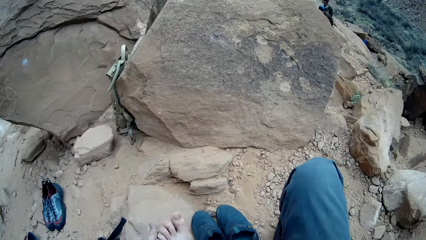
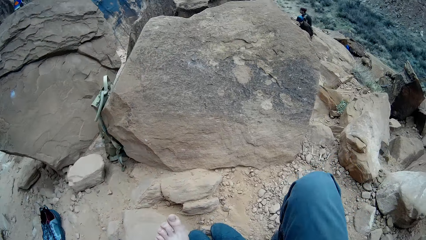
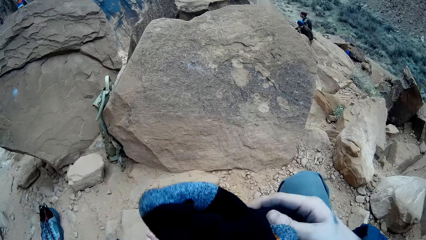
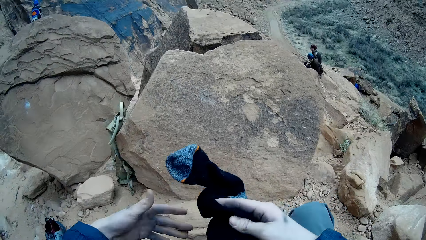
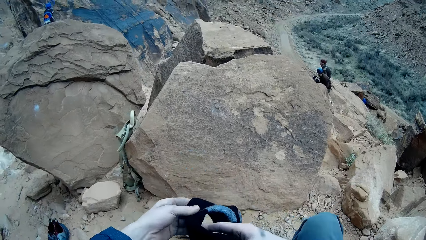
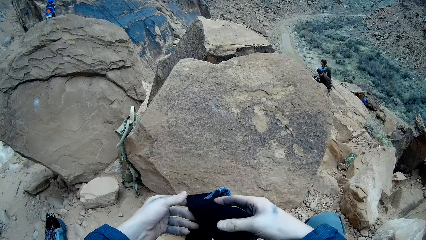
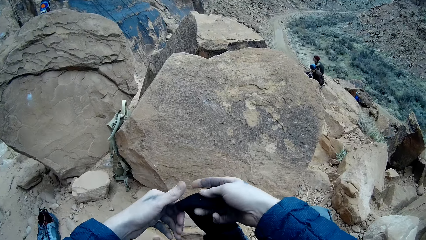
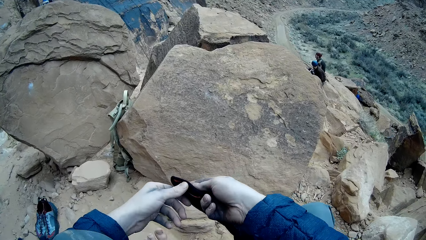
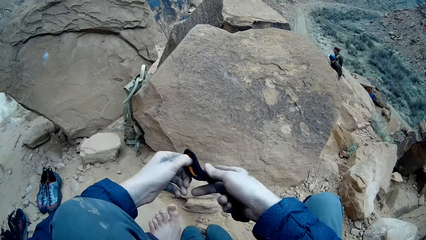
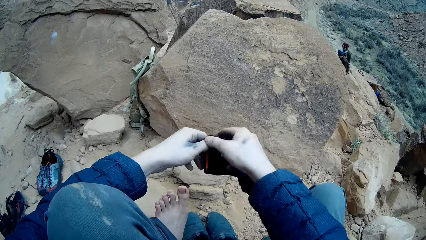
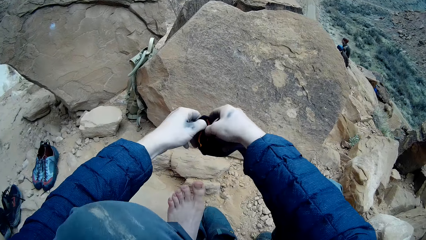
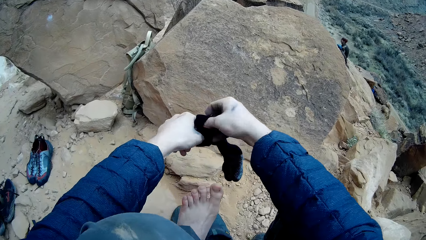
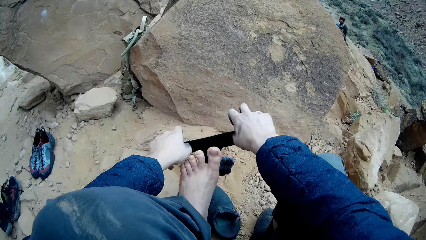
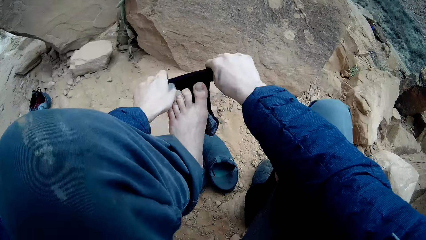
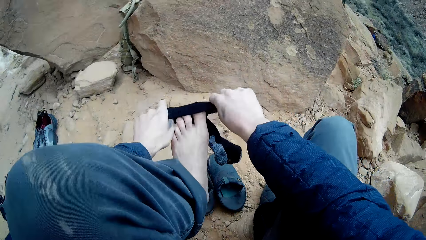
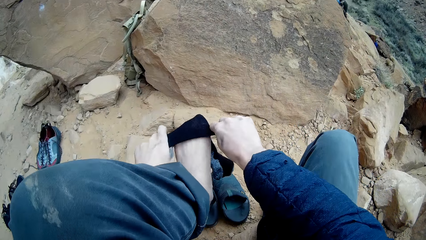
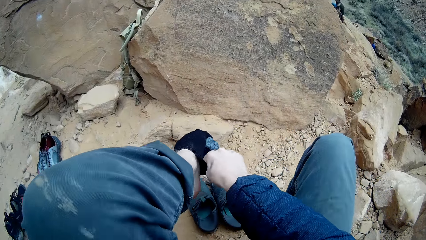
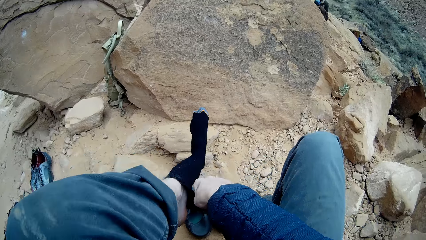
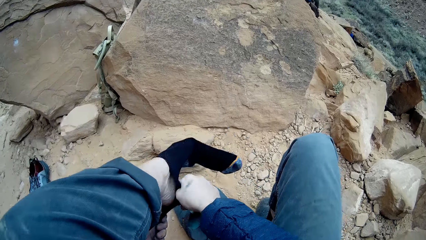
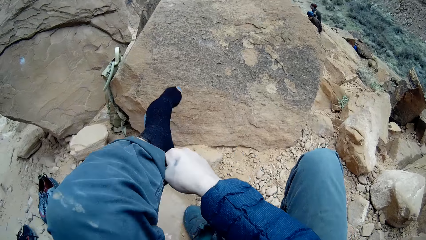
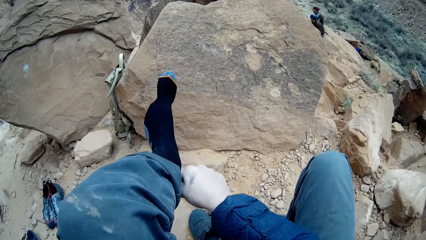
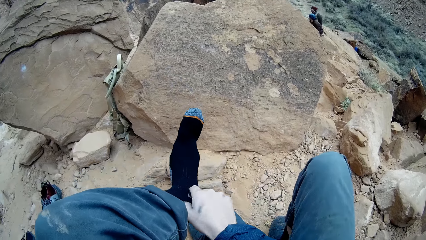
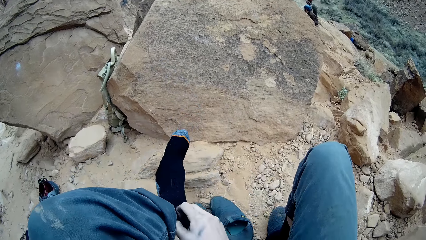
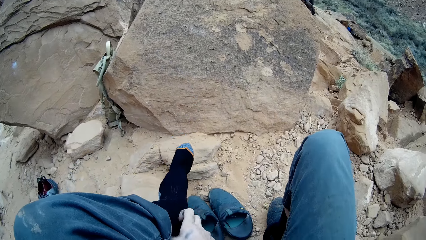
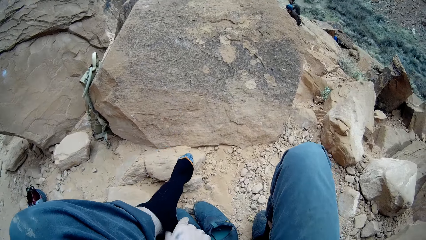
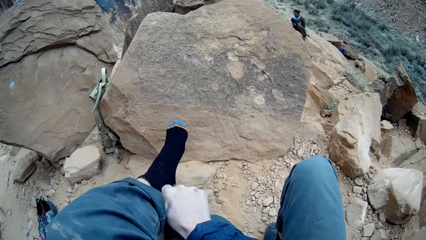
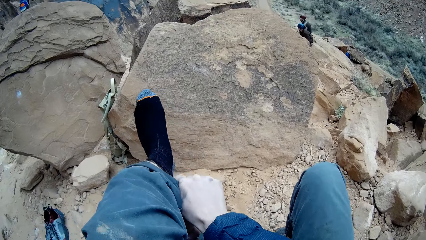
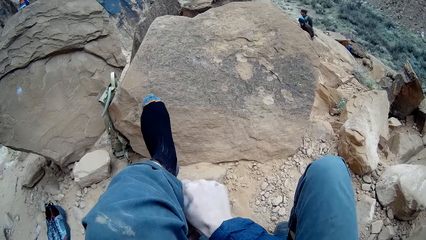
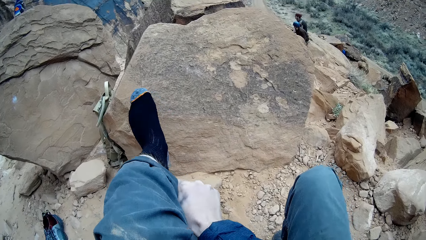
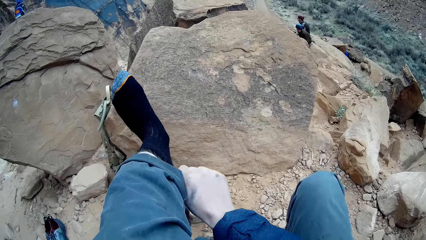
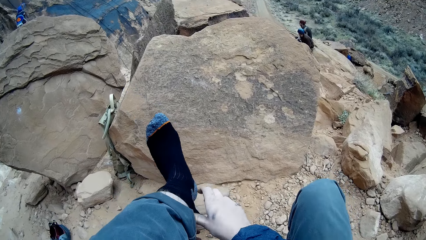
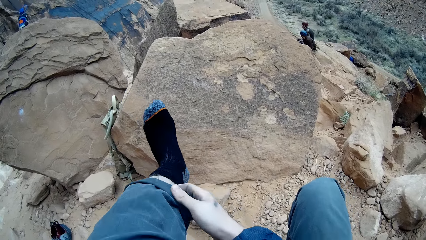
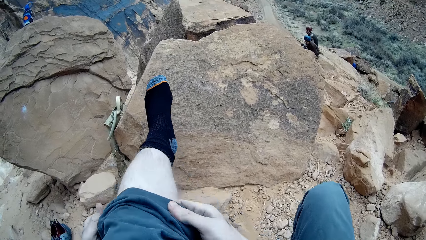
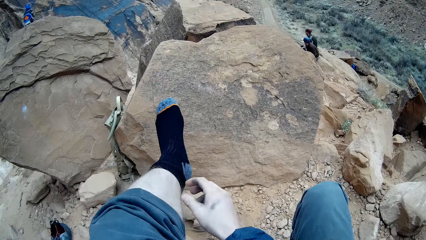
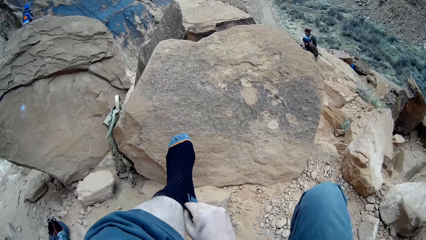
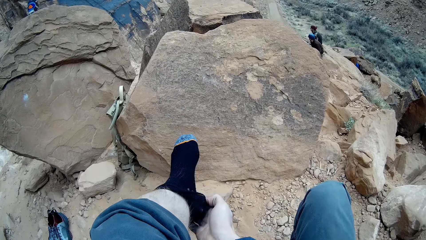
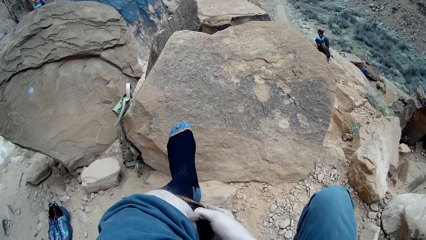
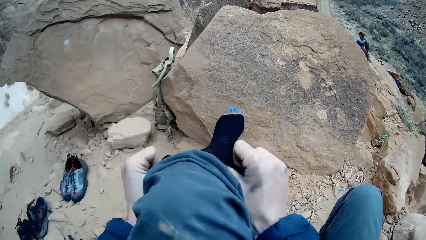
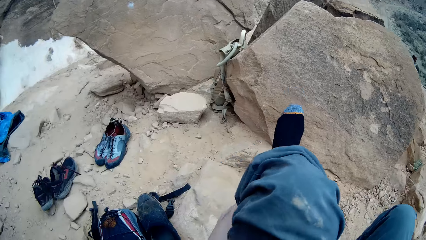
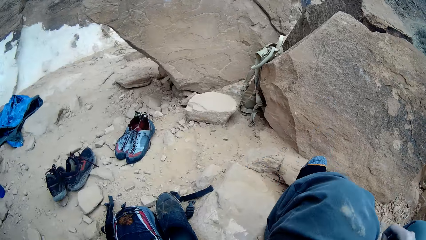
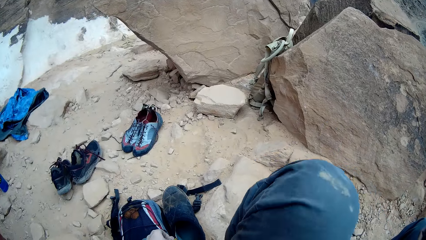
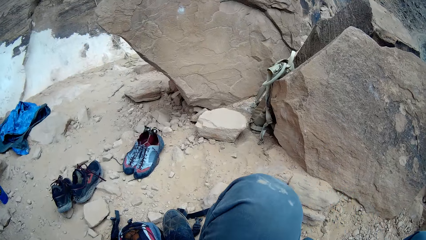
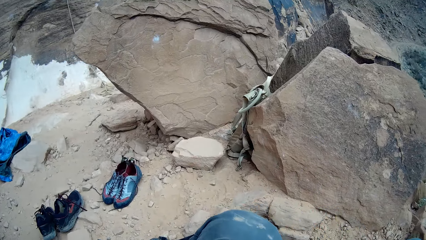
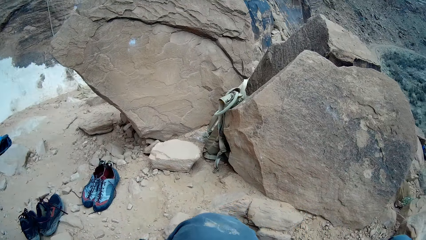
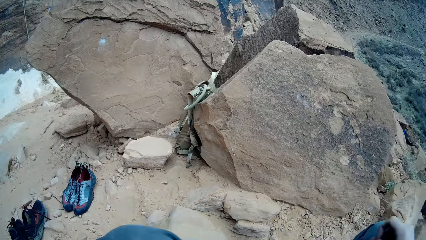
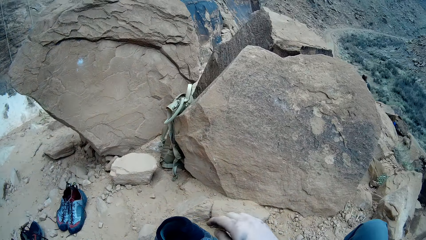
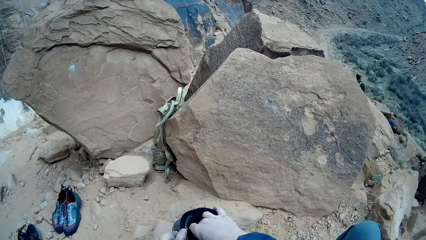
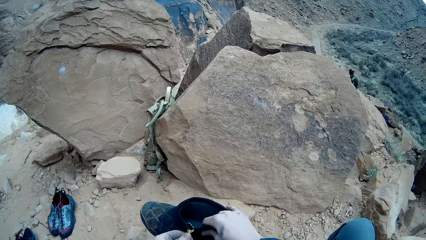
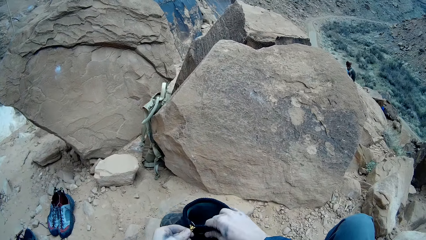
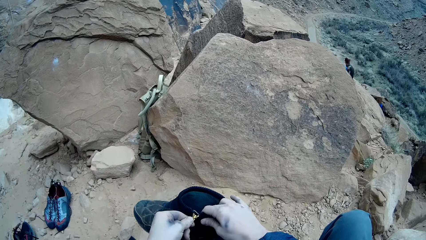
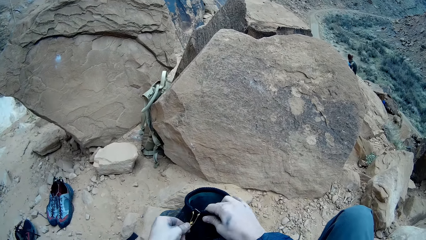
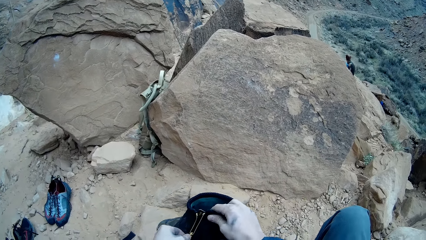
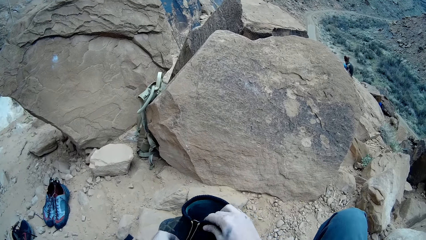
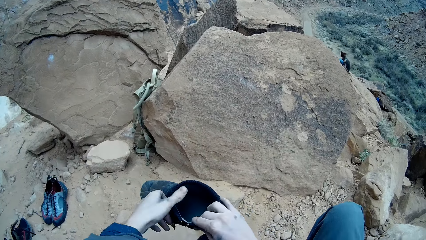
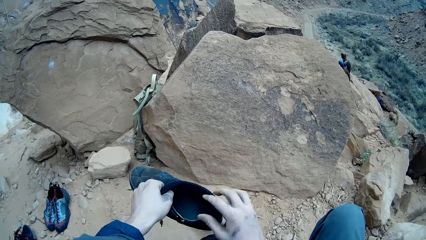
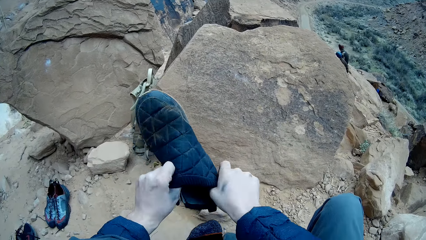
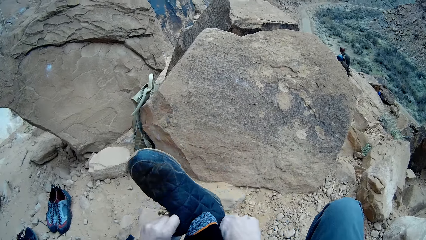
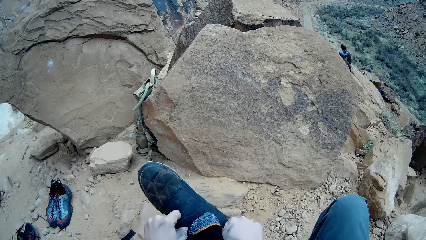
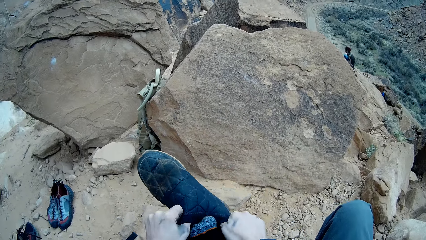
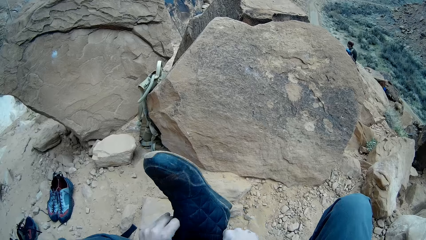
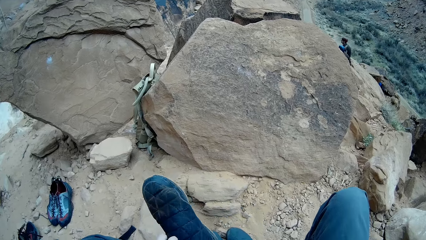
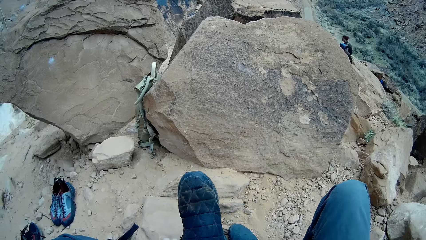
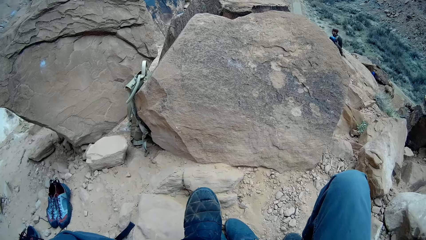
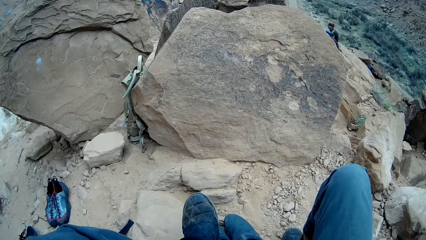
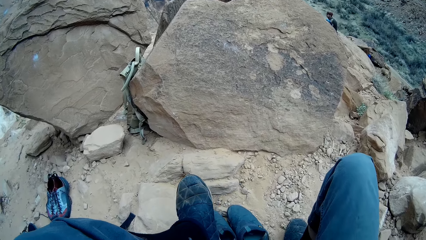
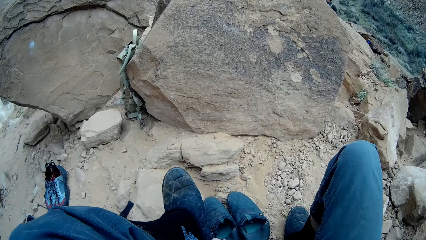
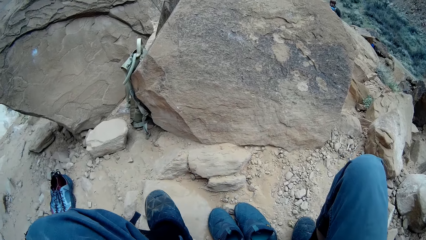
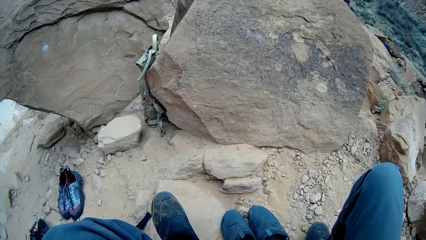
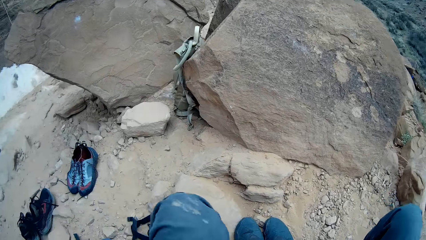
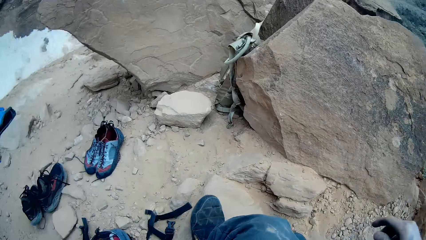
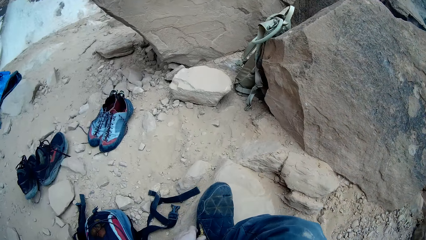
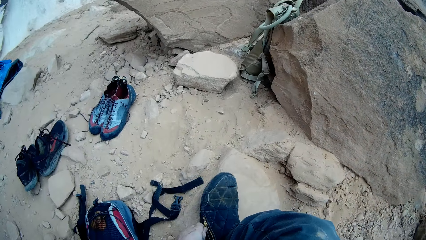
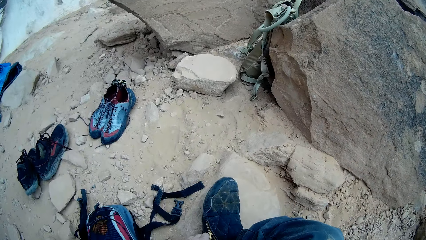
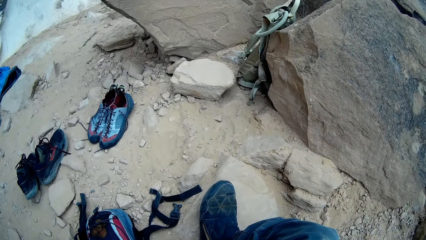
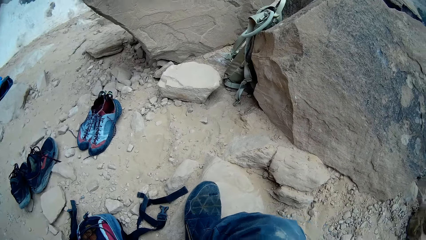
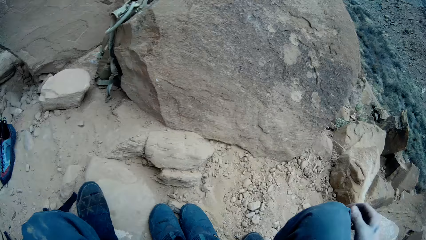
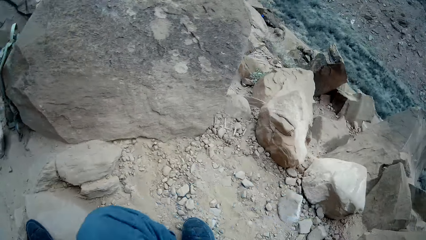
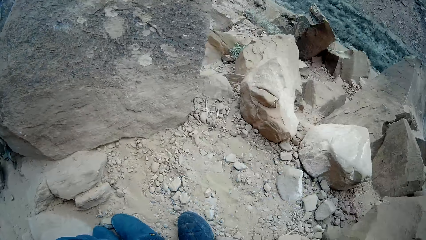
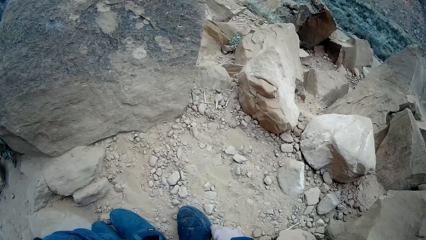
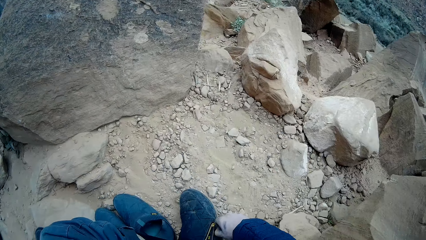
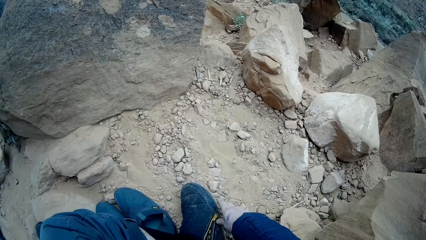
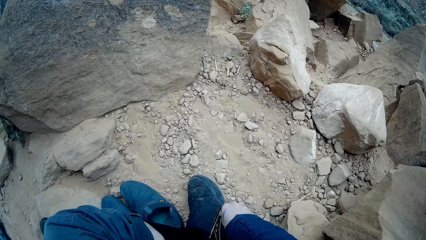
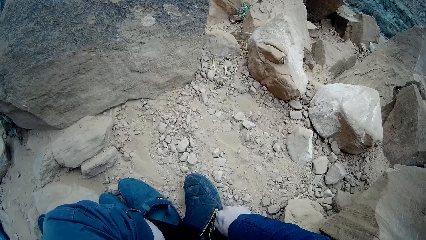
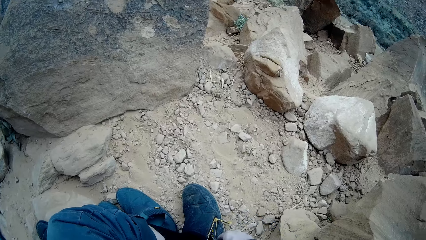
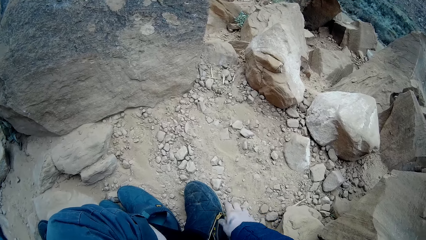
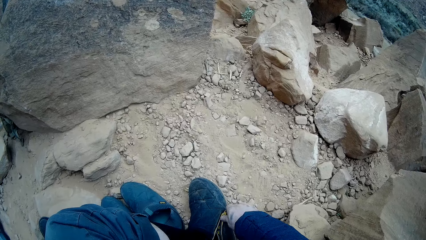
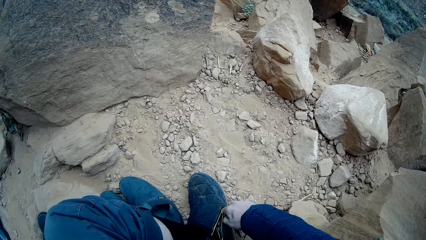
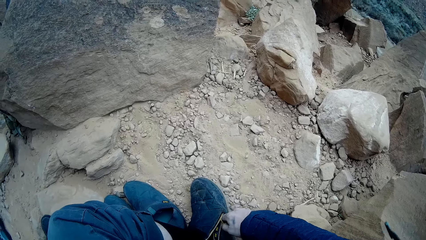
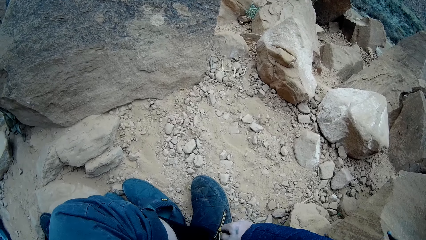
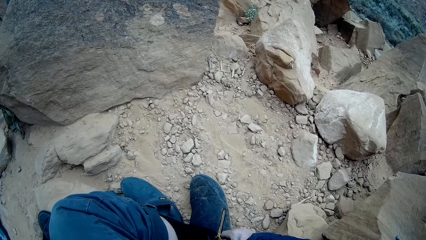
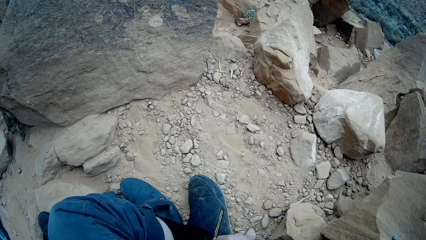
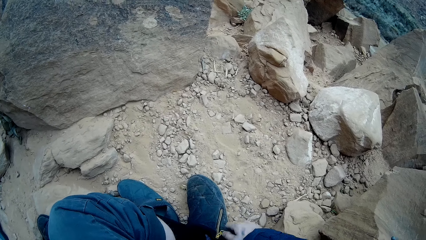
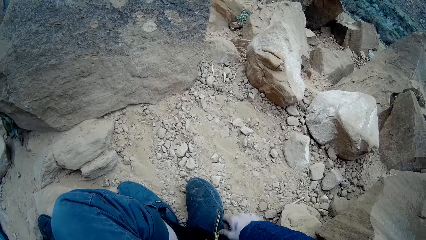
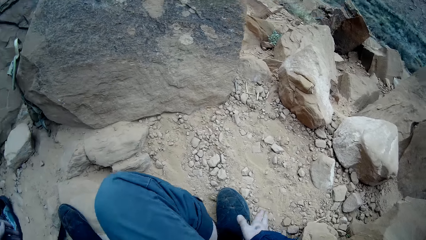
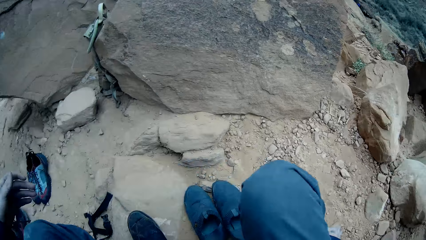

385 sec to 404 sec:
The camera wearer wears his sock. He takes the shoe, opens the shoe and wears his shoe. He zips his shoe.
